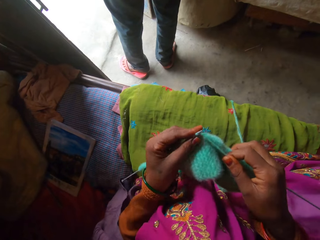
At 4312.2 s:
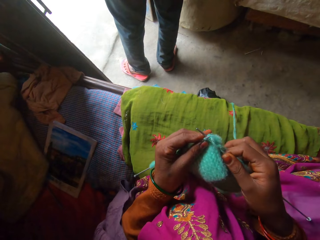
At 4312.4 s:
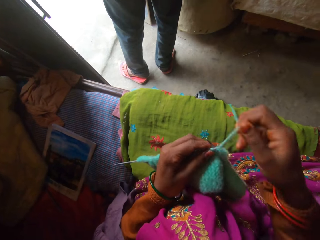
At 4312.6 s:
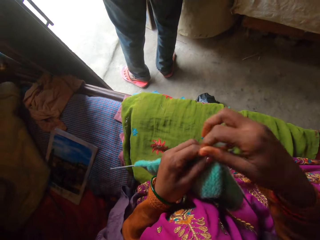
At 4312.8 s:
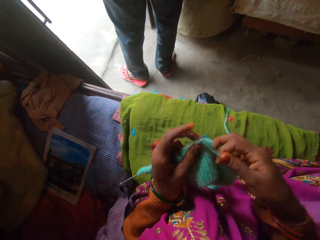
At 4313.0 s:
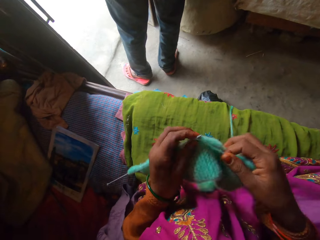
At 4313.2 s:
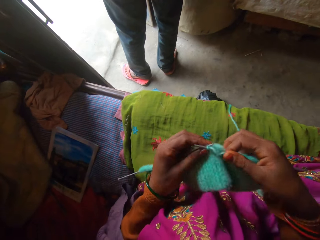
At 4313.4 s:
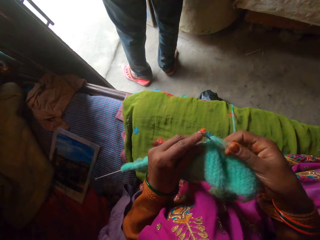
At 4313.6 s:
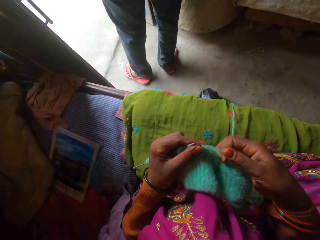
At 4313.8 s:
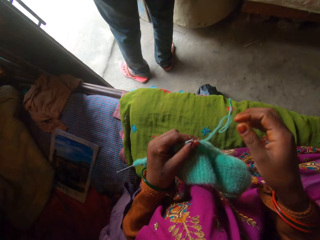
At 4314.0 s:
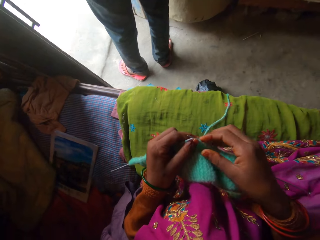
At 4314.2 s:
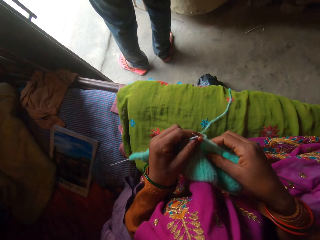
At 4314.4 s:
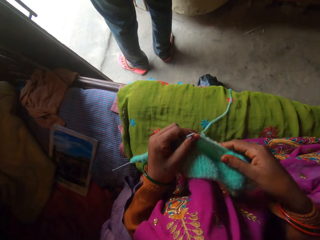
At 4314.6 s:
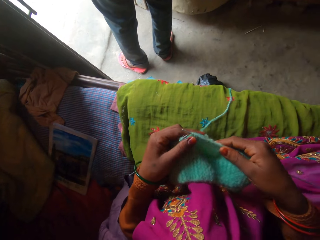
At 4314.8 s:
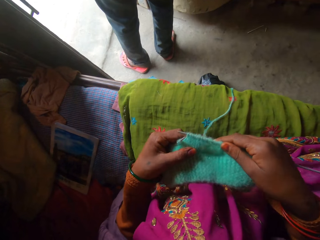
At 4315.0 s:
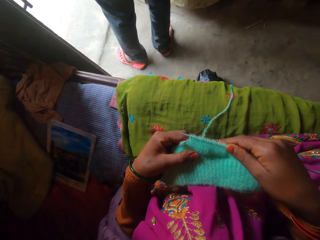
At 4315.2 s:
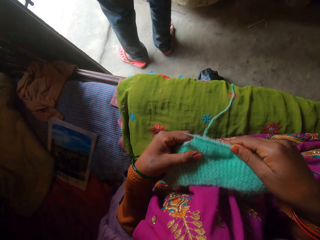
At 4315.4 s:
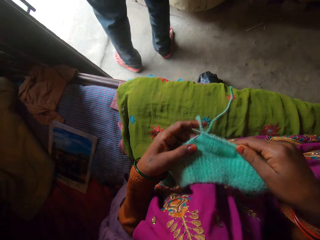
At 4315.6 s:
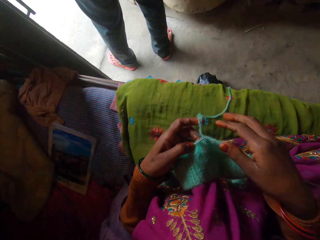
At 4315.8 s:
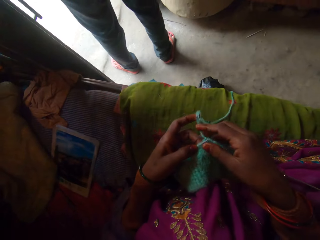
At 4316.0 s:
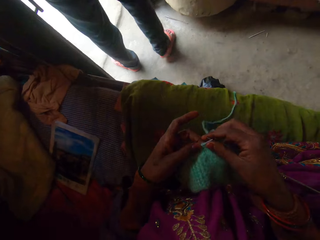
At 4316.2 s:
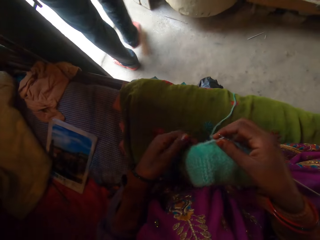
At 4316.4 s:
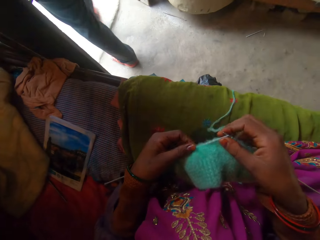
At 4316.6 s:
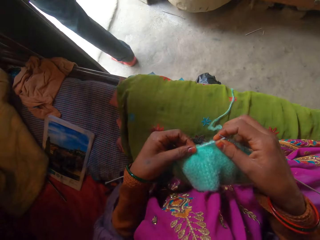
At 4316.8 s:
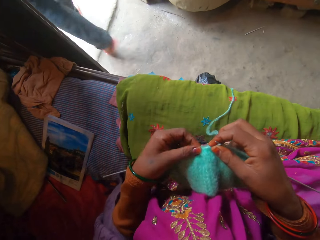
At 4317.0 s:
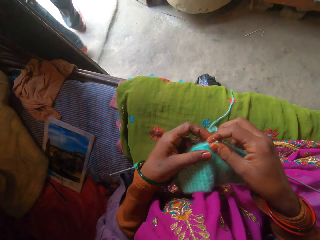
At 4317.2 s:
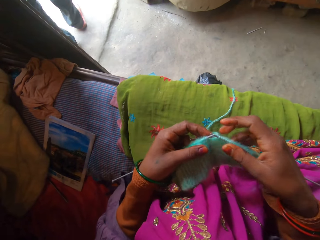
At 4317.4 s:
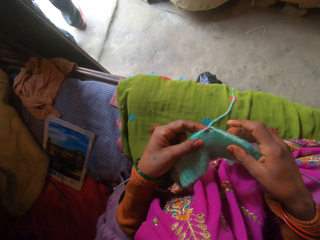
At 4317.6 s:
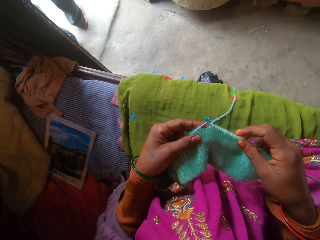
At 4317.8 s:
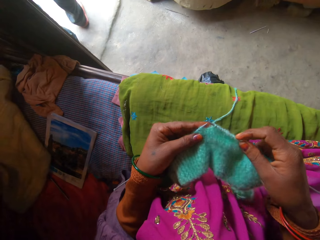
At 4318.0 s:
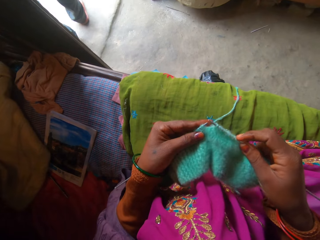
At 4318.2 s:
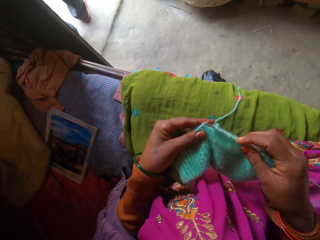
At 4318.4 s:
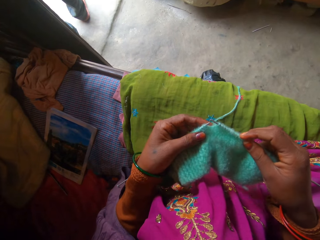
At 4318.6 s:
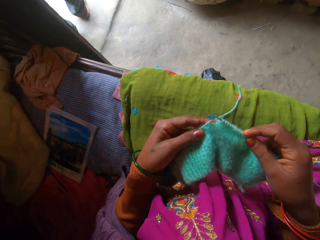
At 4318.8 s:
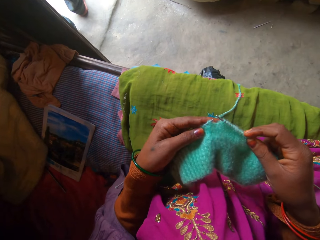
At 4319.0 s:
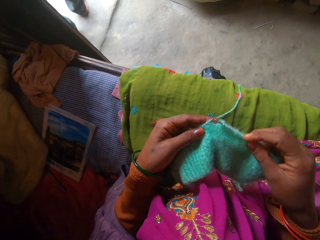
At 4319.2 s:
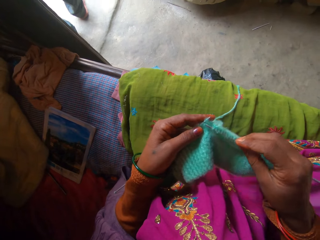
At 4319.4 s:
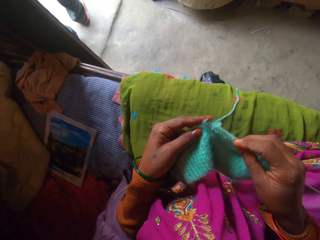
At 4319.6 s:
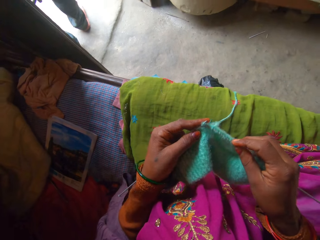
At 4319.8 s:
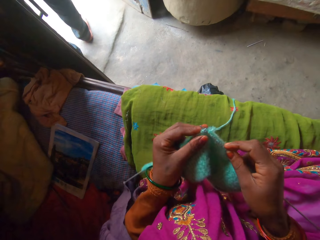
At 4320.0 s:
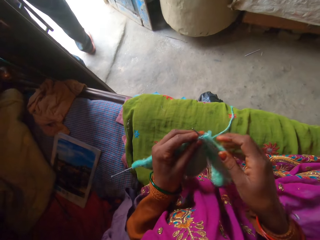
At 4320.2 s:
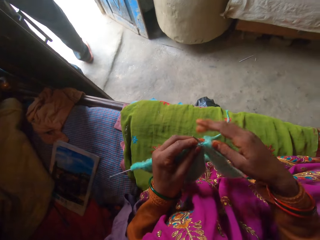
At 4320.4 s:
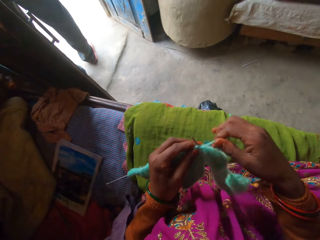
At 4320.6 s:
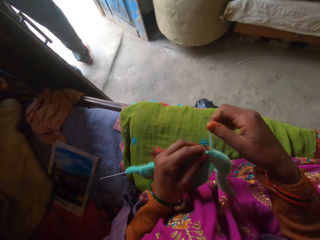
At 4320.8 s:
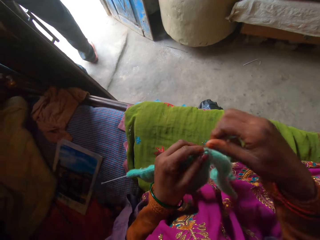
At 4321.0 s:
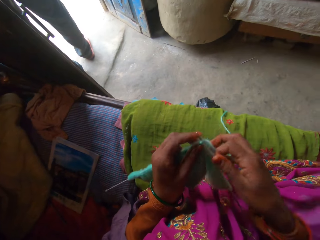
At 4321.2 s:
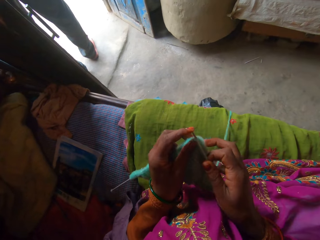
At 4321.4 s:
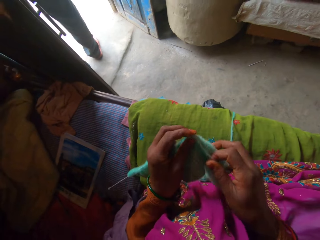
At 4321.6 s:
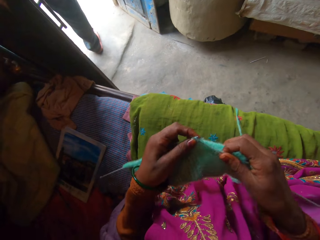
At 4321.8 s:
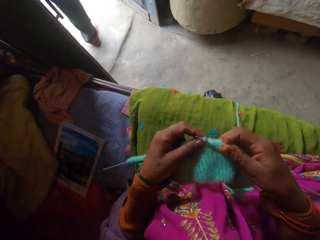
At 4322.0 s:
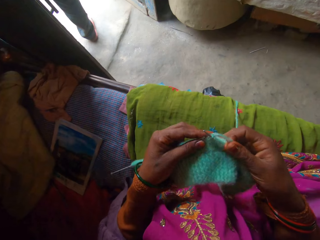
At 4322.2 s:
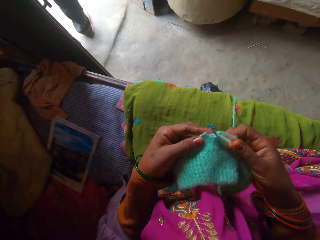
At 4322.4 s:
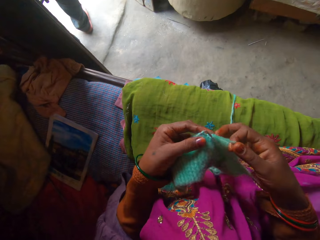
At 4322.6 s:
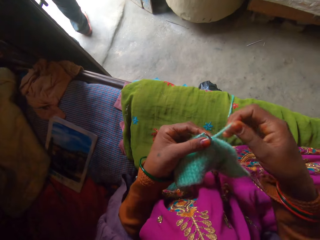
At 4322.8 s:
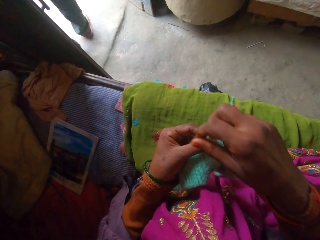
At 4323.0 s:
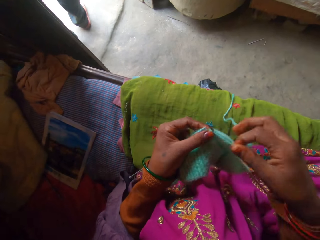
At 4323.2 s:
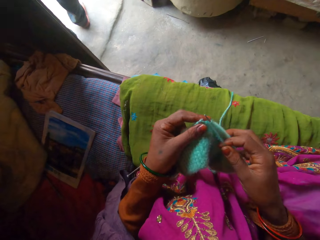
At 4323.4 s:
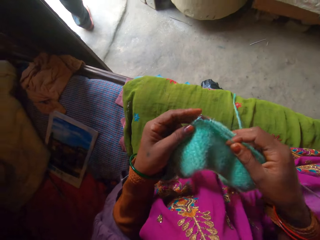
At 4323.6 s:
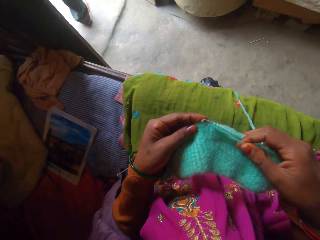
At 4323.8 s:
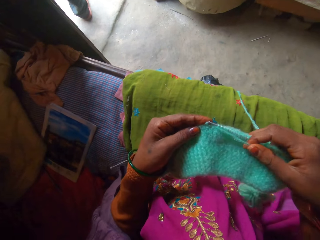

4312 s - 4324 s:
The camera wearer holds the fabric on the knitting needle with her left hand. She touches the fabric on the knitting needle with her right hand. She holds the fabric on the knitting needle with her right hand. She pulls the fabric on the knitting needle with her left hand. She holds the fabric on the knitting needle with both hands. She knits the fabric with a pair of knitting needles and a yarn in both hands.

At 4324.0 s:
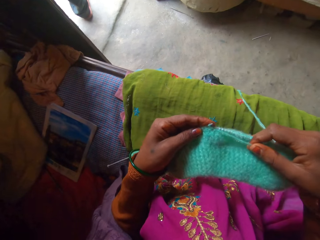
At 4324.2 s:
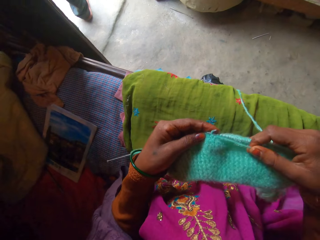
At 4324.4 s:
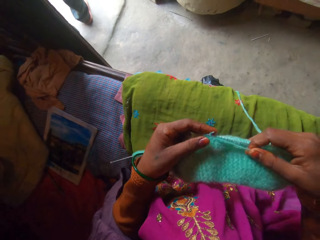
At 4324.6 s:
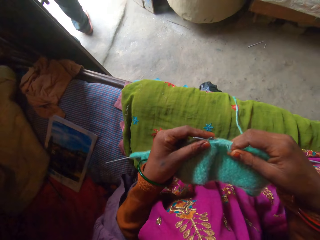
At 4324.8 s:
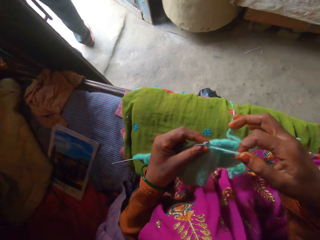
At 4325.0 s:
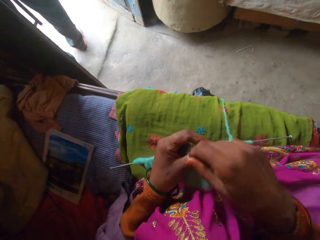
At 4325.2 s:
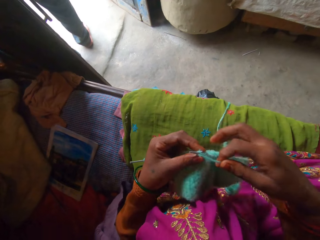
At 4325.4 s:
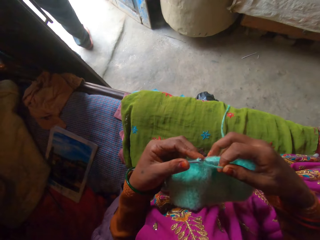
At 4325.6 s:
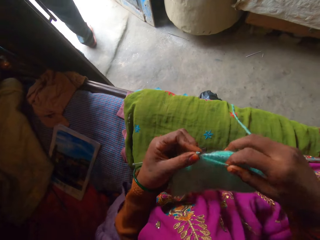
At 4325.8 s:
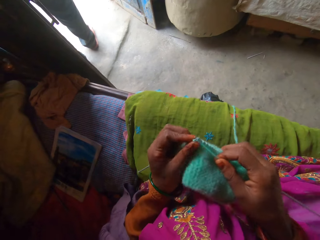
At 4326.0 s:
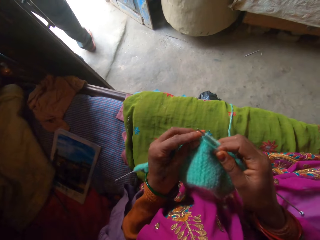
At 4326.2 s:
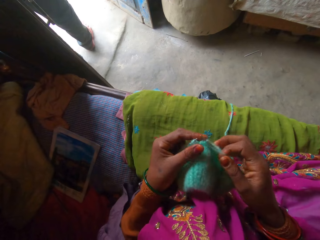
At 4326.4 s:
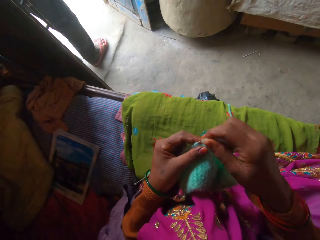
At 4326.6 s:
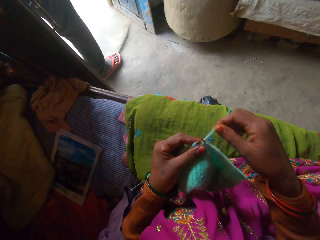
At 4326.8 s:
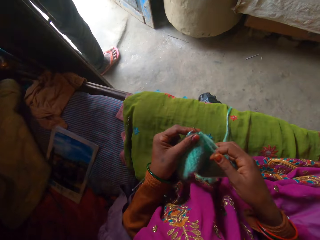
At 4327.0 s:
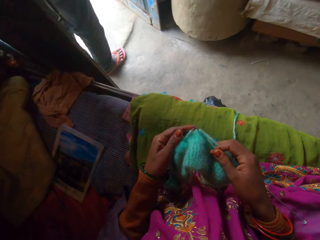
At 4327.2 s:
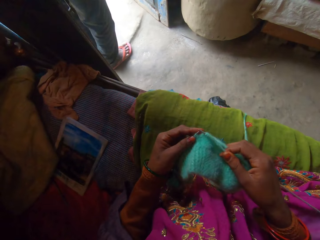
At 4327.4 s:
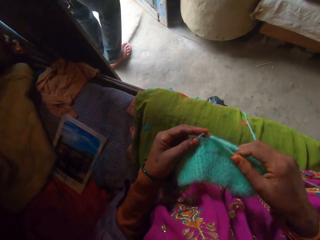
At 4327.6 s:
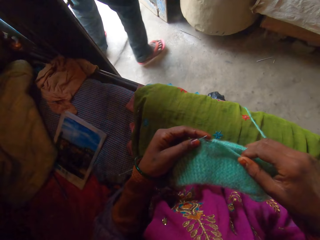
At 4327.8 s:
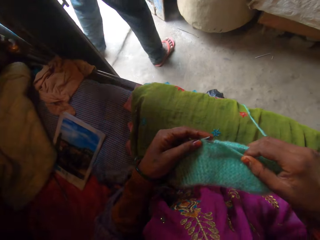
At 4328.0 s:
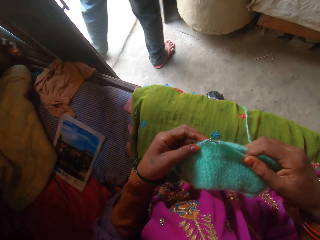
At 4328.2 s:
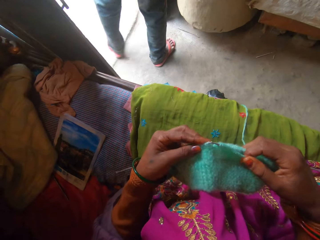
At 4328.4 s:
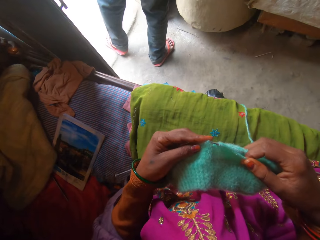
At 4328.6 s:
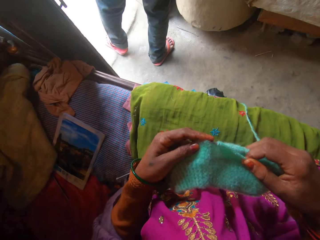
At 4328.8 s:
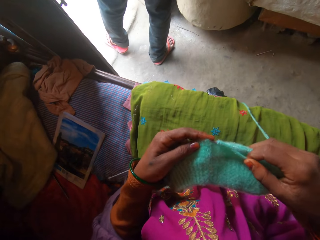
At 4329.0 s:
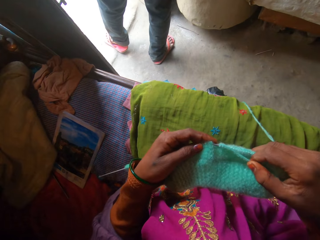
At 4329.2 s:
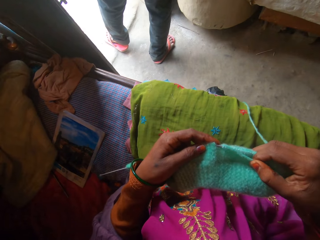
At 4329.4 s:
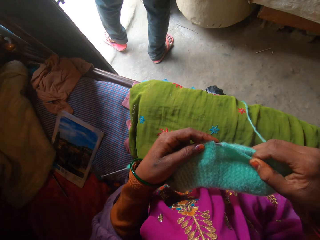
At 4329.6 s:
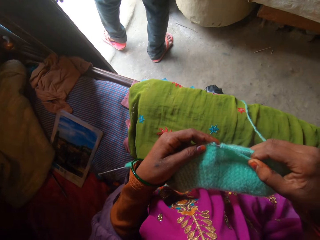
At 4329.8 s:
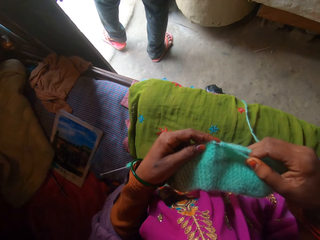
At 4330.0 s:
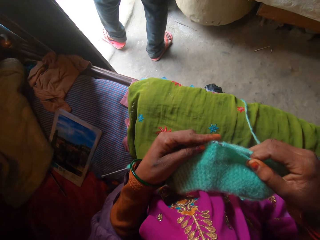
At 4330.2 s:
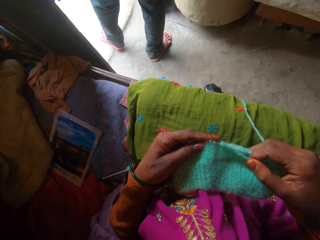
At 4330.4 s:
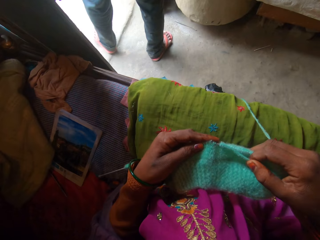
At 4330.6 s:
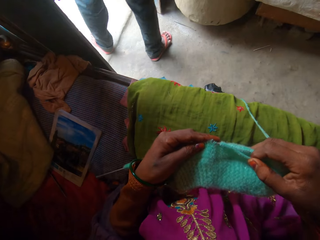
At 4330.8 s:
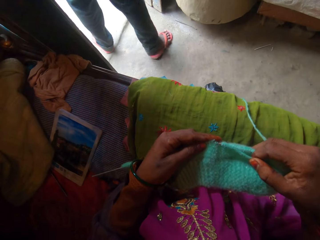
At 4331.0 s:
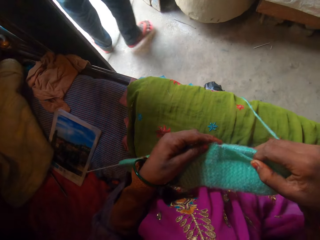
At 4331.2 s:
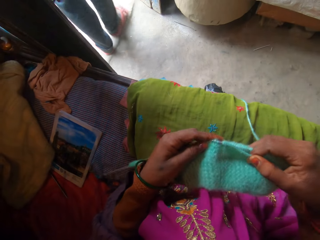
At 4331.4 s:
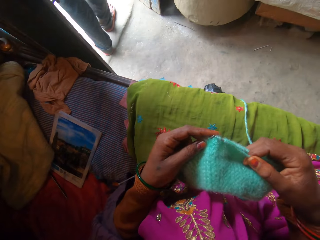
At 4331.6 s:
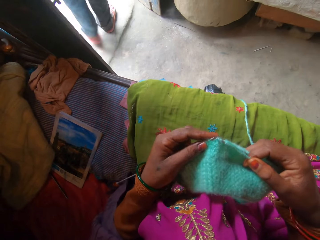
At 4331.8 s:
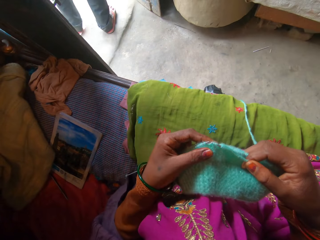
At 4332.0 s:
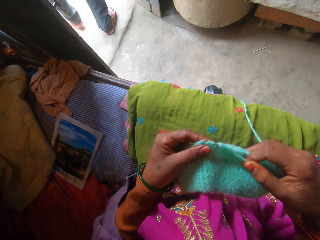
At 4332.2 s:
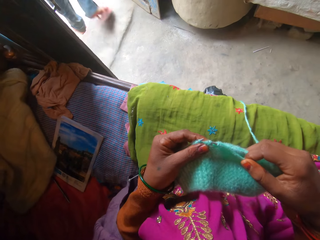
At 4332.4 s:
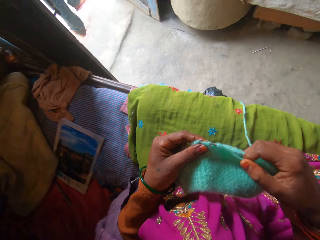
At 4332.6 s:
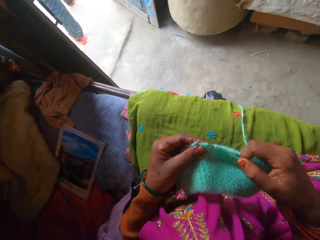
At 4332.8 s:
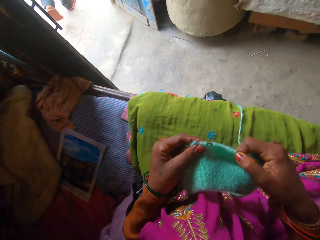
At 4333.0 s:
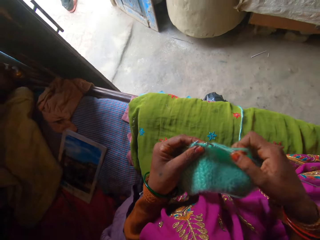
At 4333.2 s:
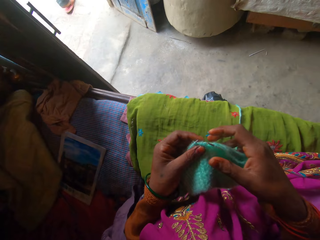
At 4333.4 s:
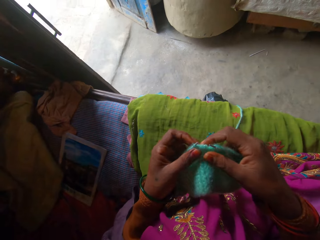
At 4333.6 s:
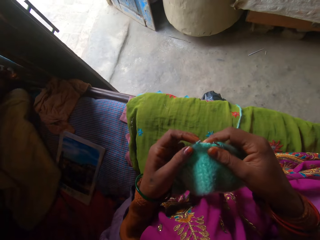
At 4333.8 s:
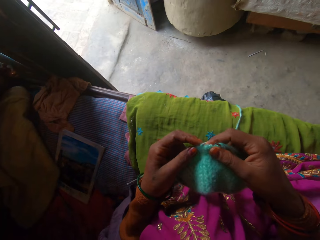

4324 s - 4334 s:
The camera wearer holds the fabric on the knitting needle with both hands.
